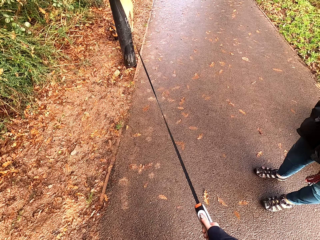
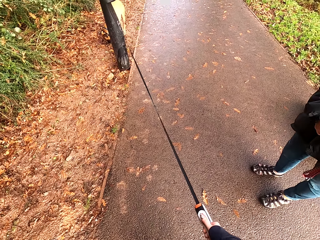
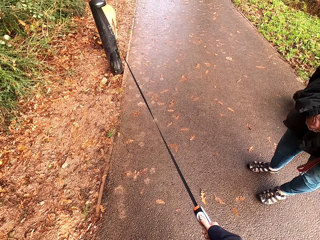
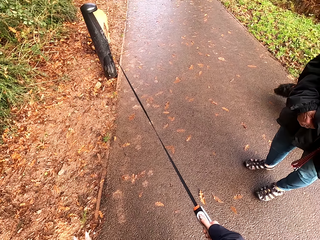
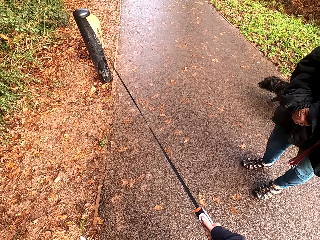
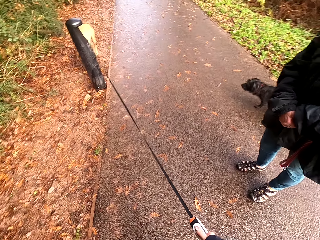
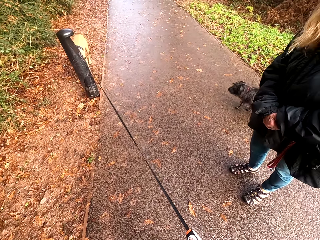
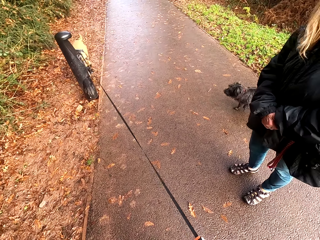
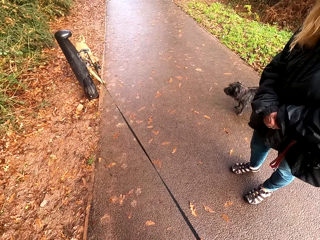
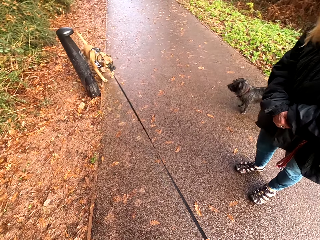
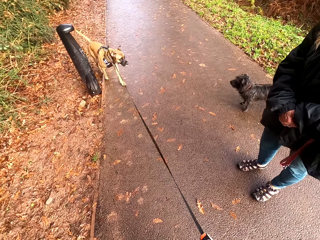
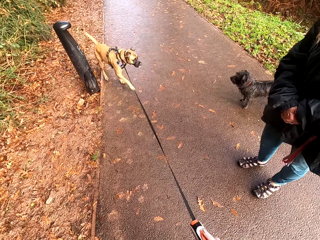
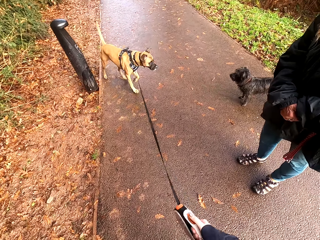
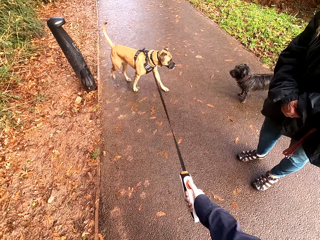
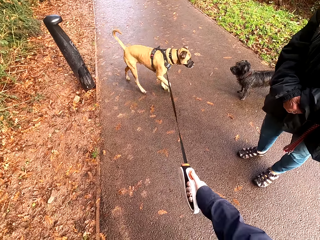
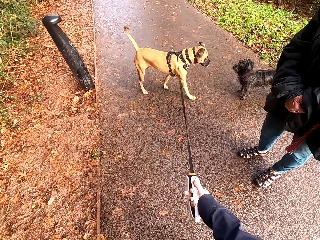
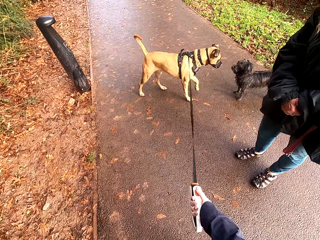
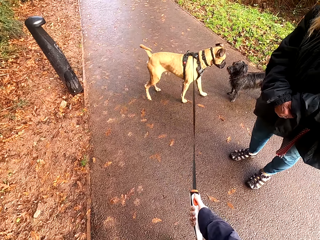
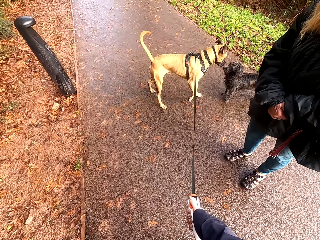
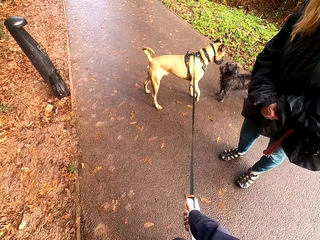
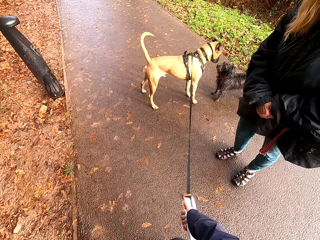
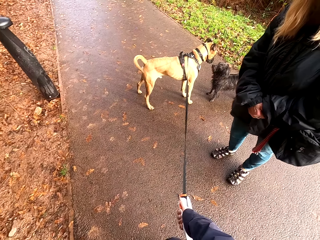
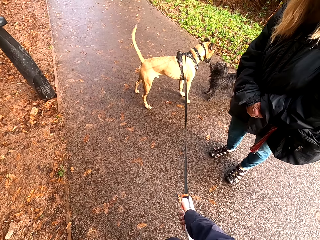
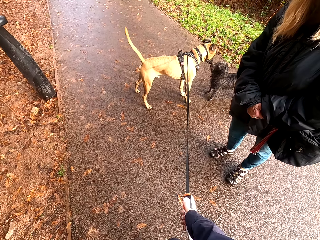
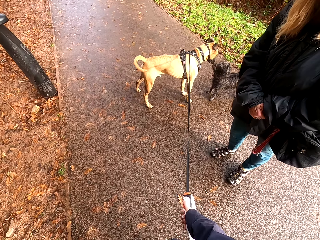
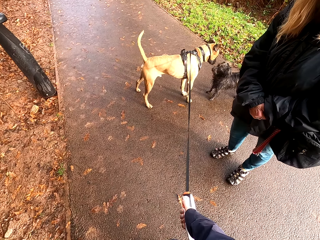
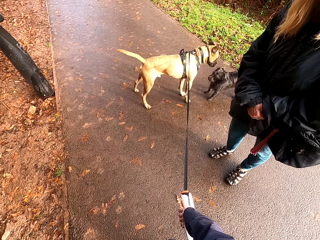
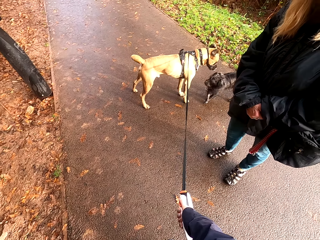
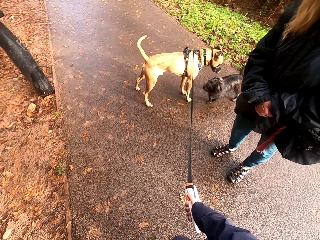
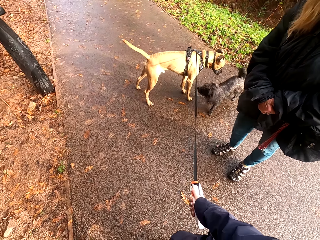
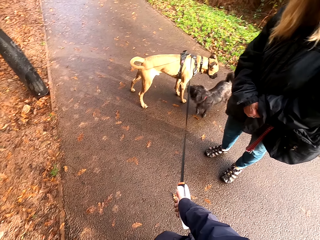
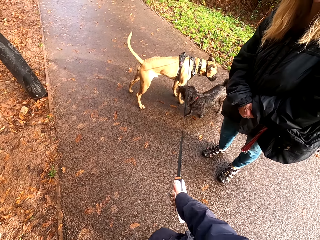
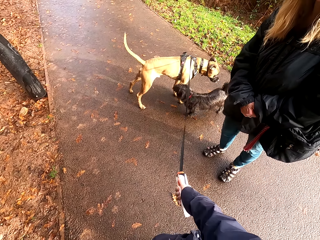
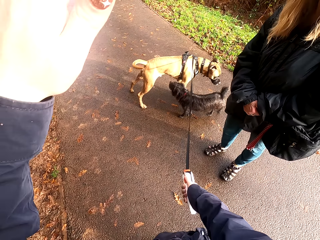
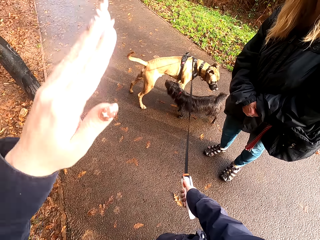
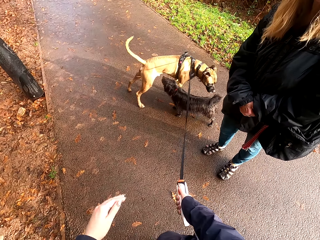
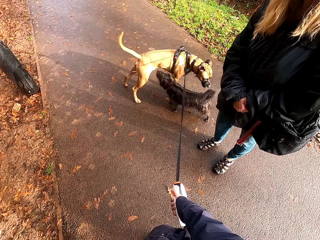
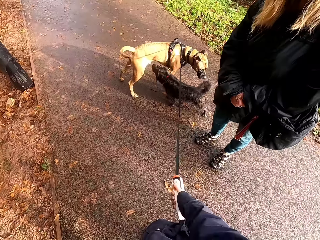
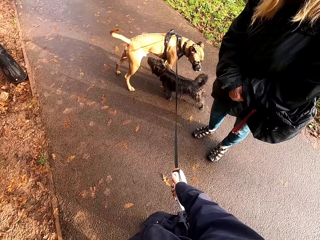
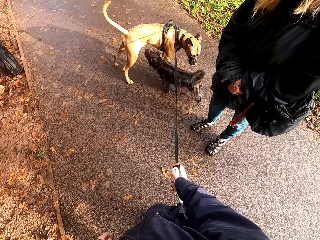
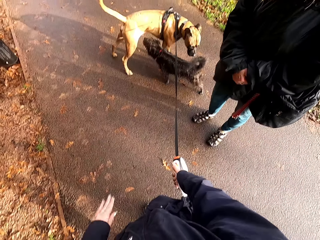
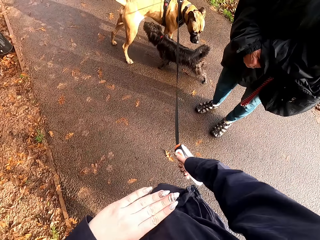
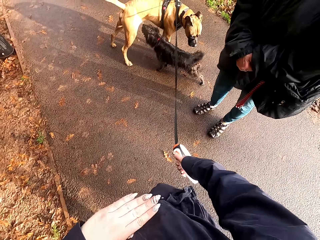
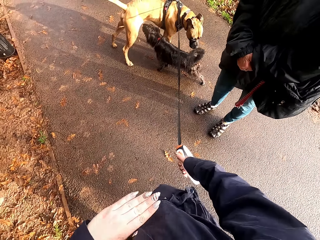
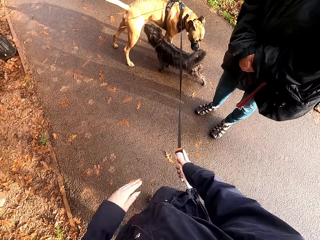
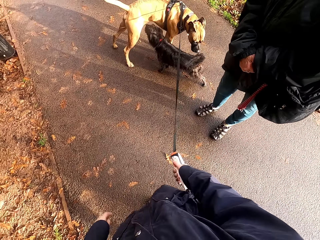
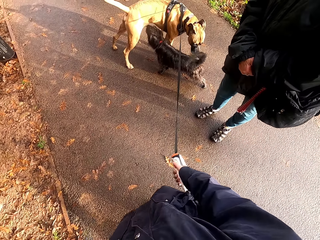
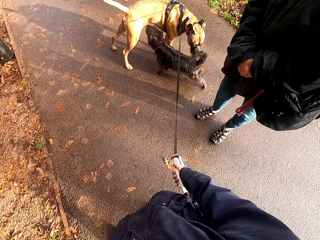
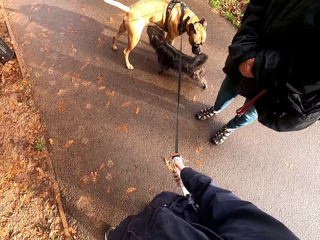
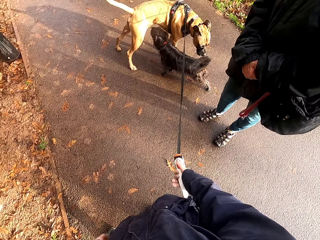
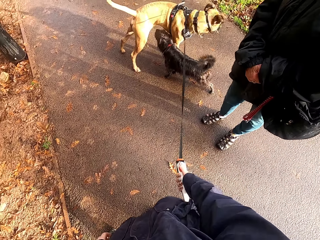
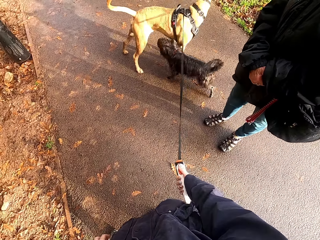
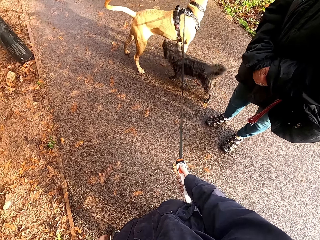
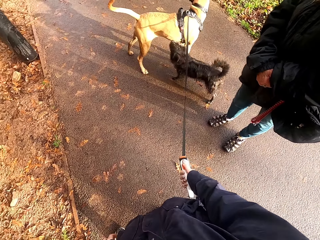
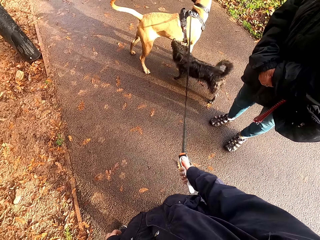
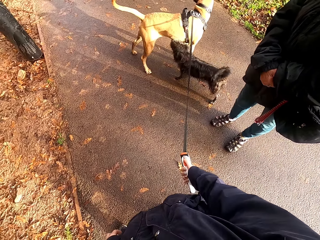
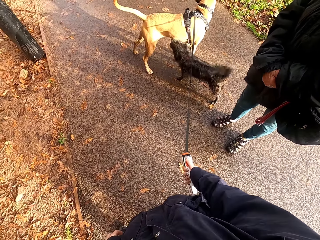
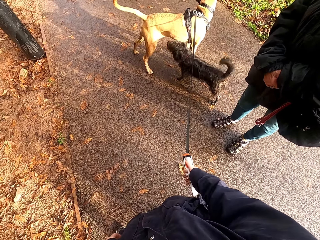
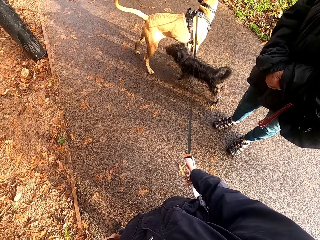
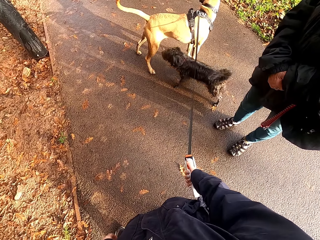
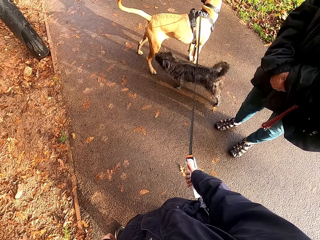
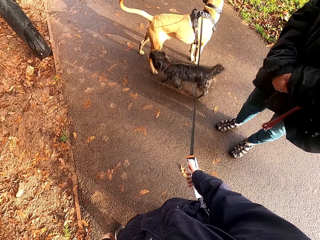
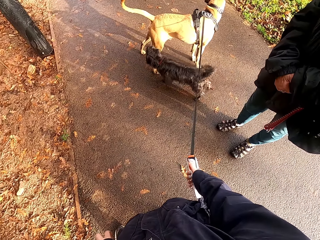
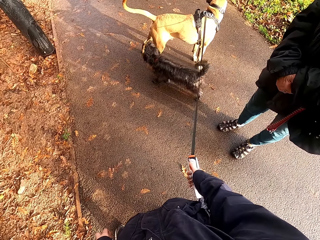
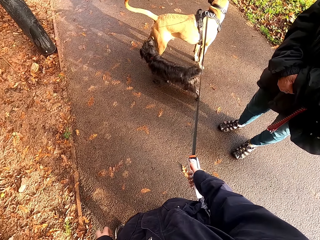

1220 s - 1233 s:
The dog sniffs another dog. A third dog sniffs the first dog.

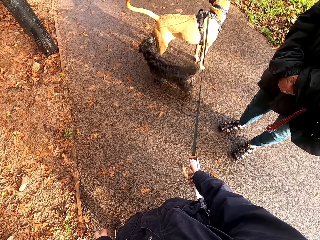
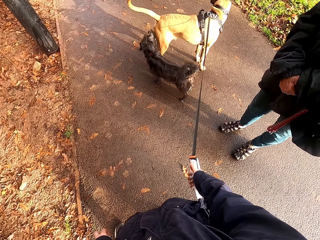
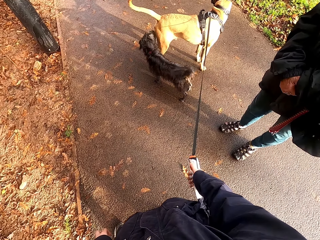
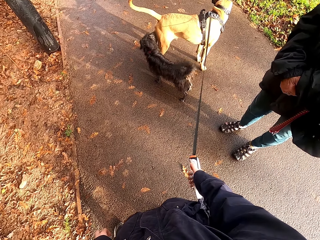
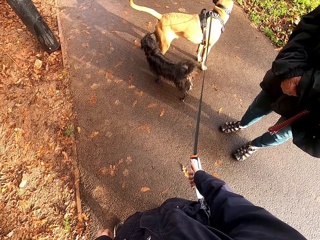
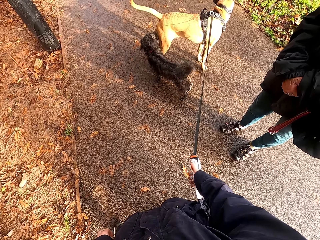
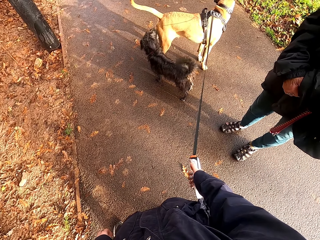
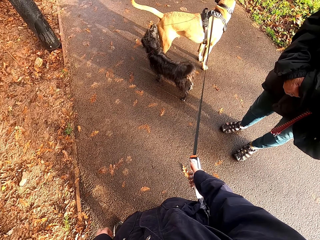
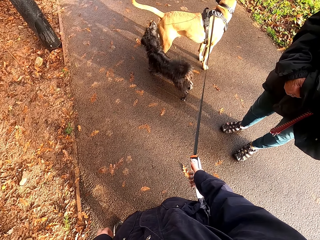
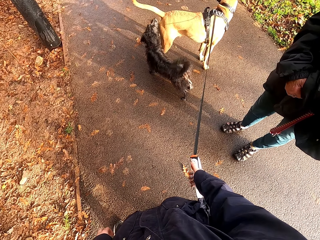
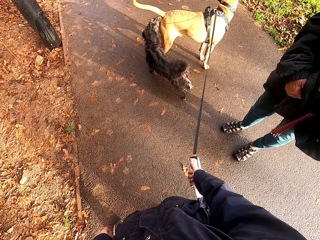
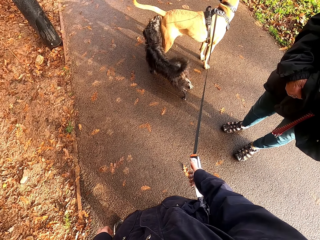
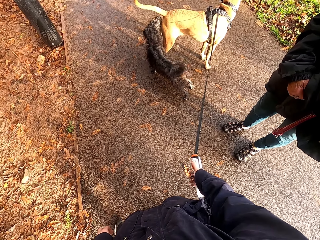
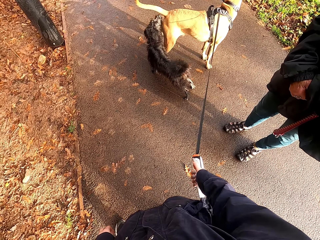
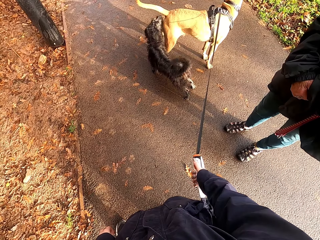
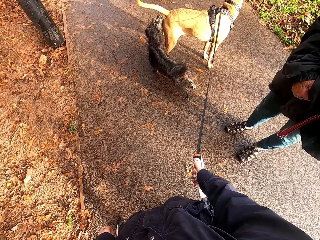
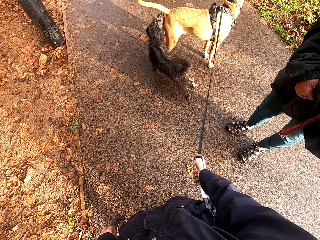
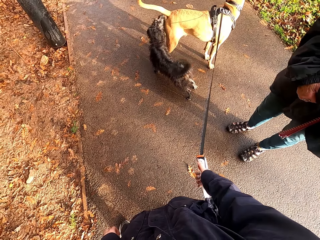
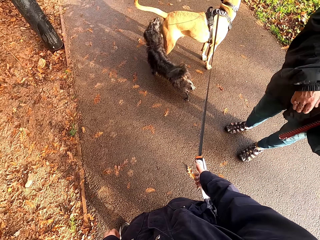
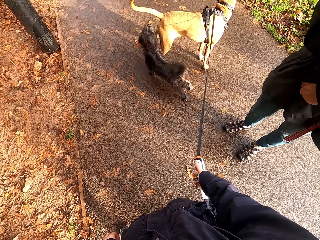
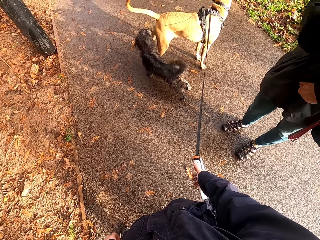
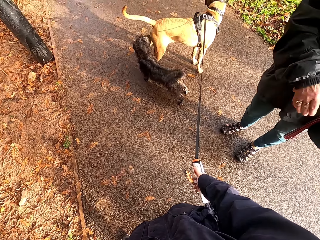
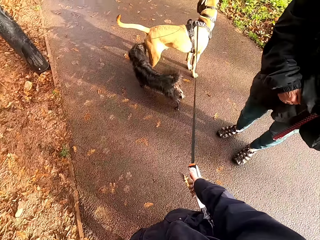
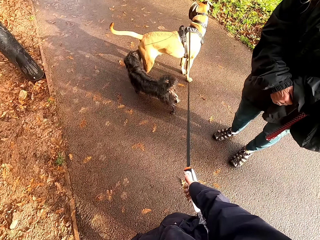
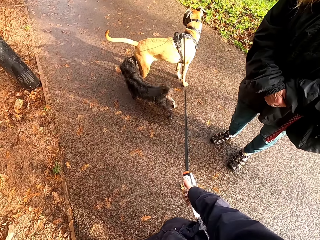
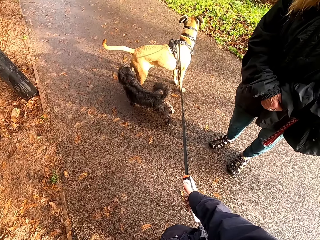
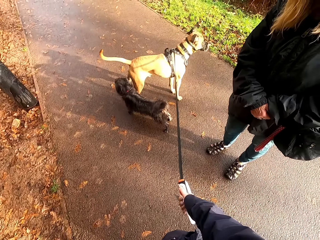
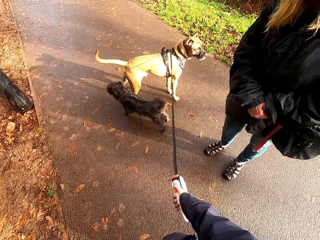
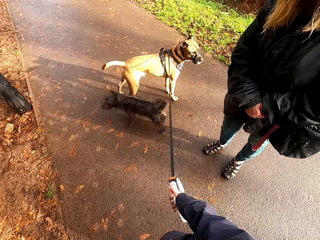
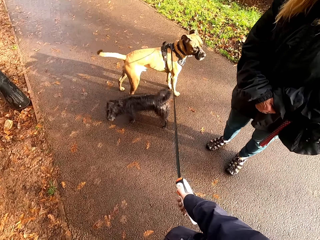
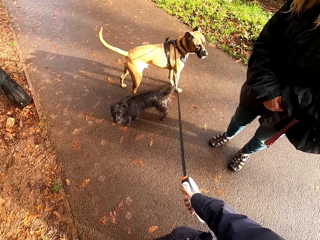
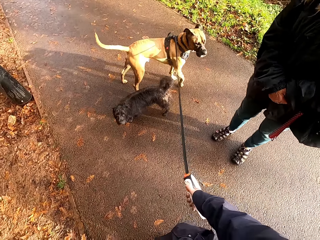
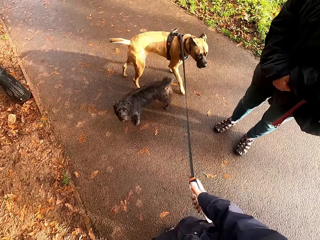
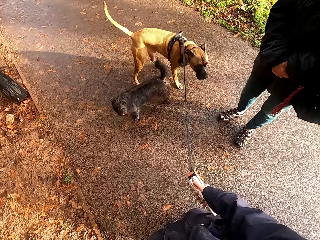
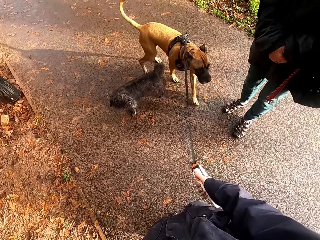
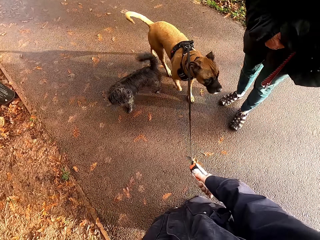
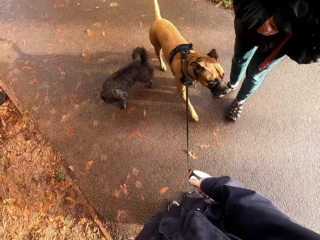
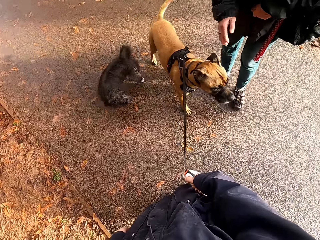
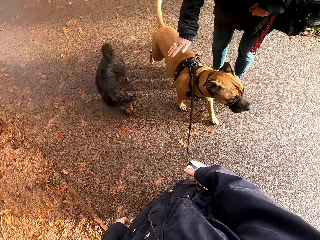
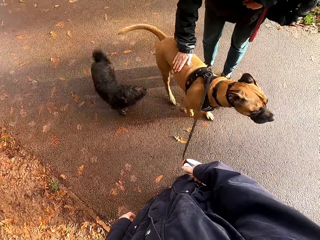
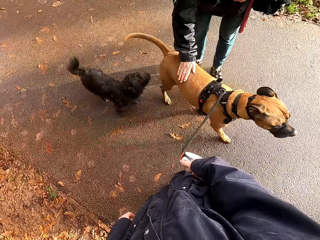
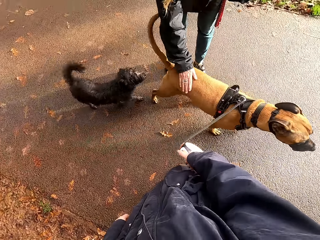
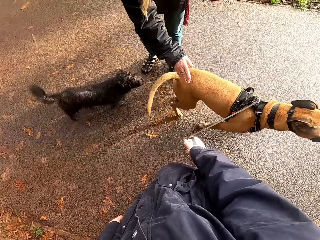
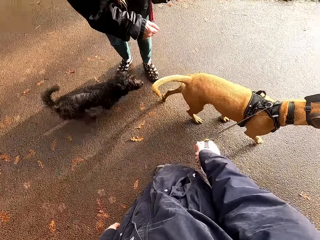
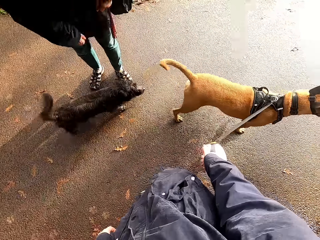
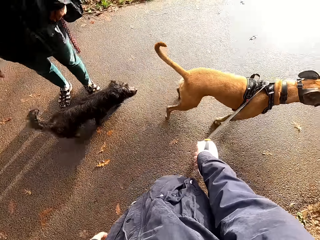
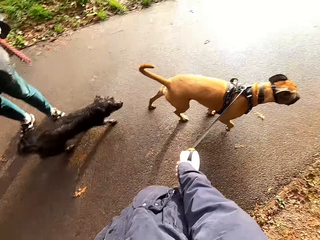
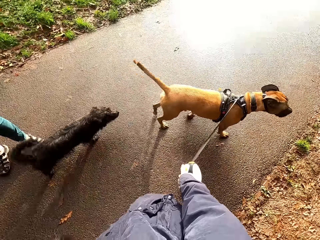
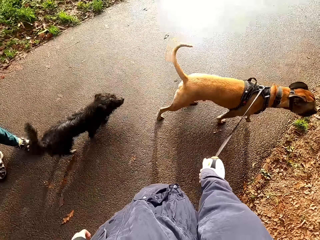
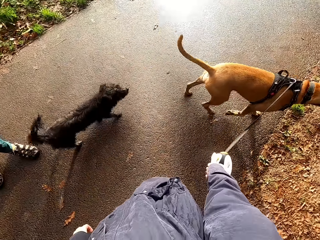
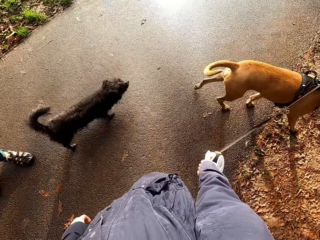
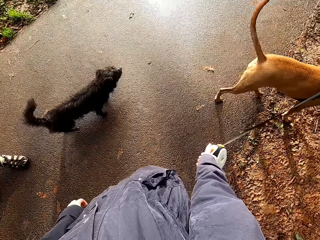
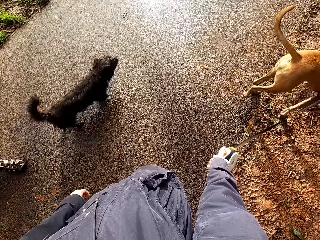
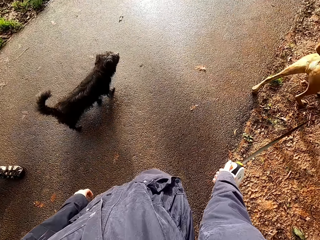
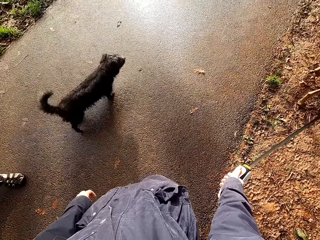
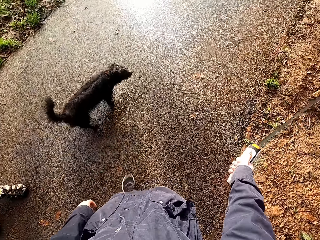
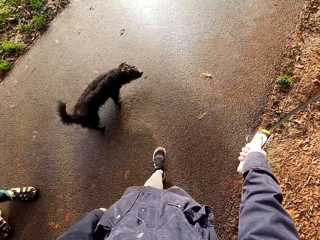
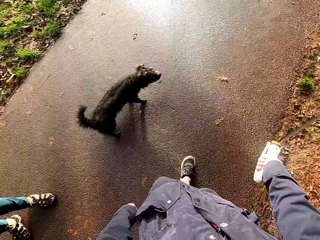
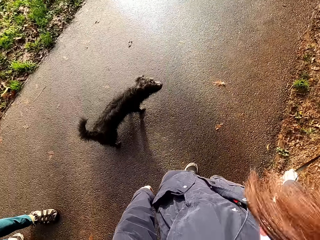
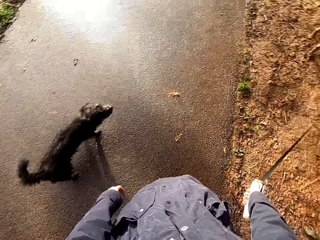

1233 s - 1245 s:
The camera wearer turns around. The woman touches the dog's body with her right hand. The dog sniffs around the bush.
